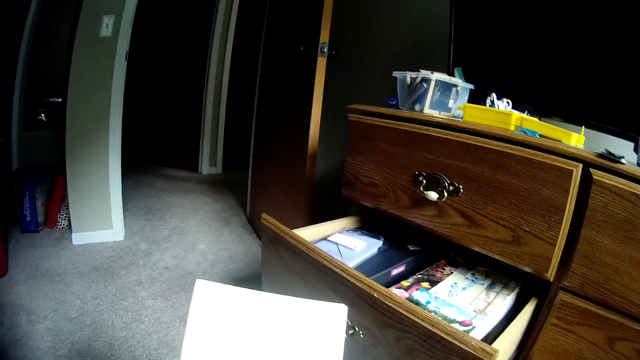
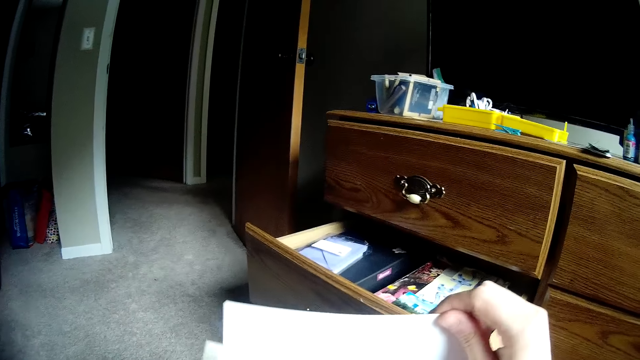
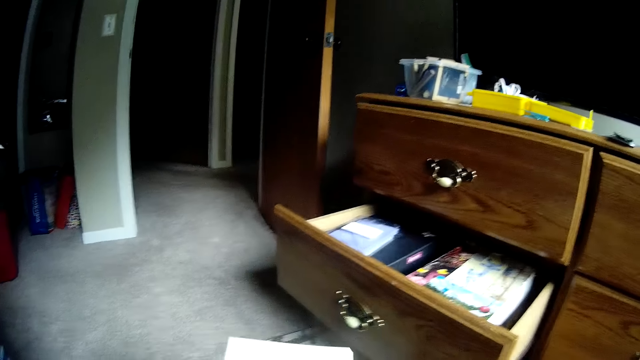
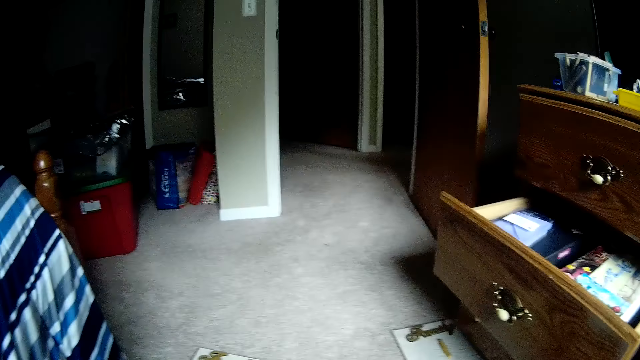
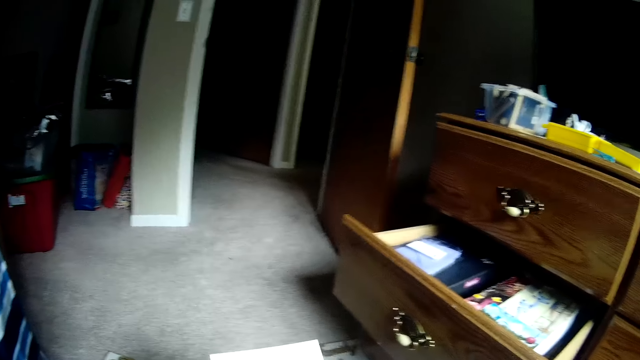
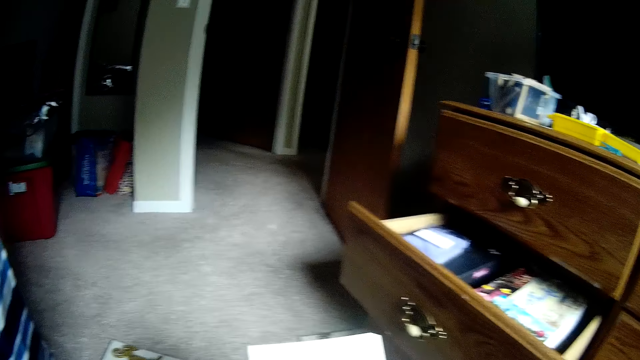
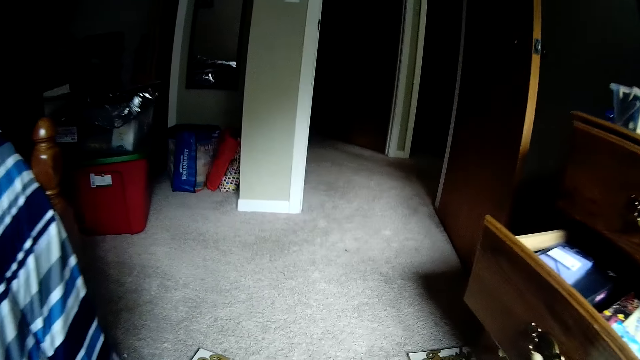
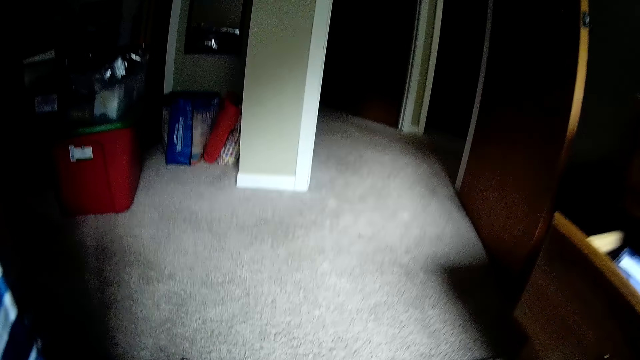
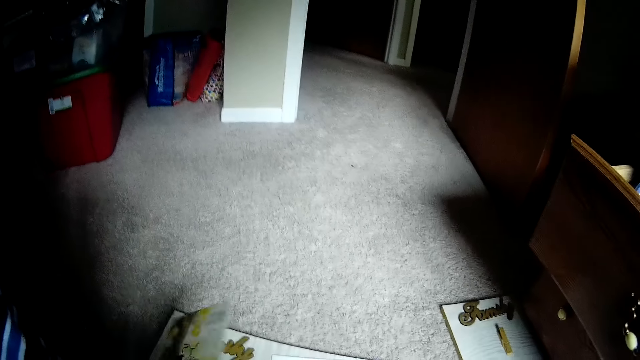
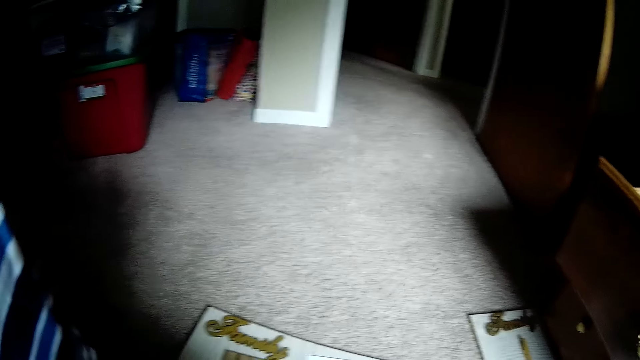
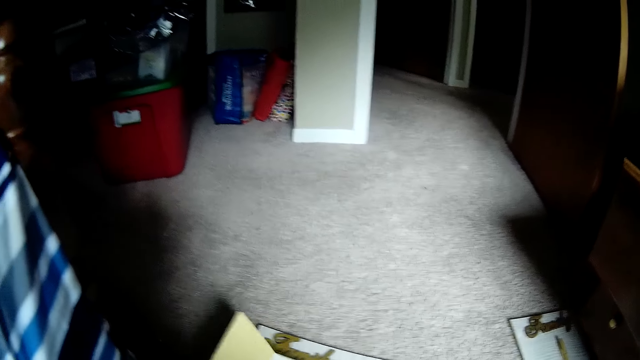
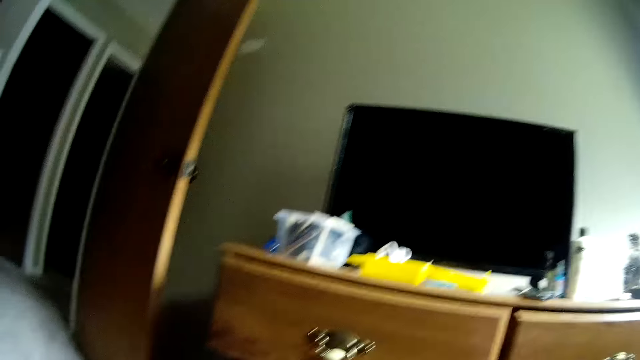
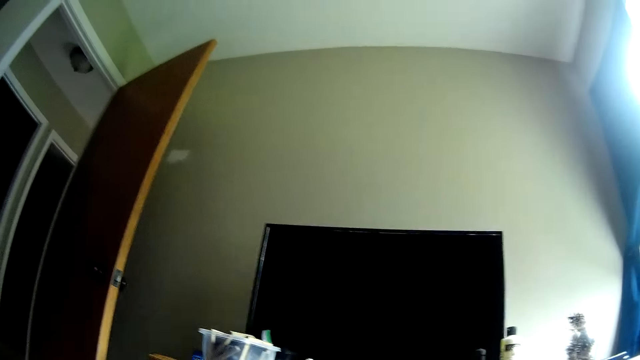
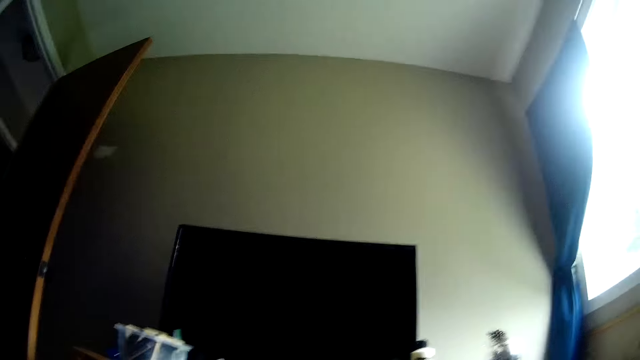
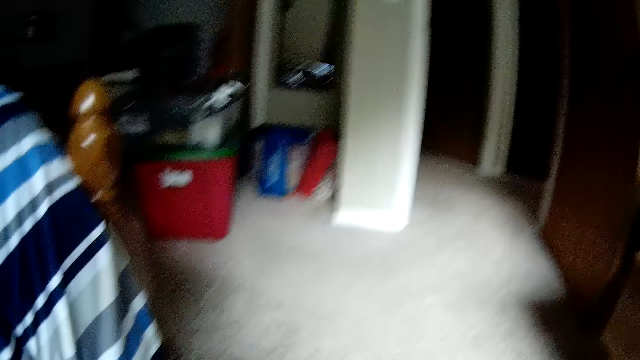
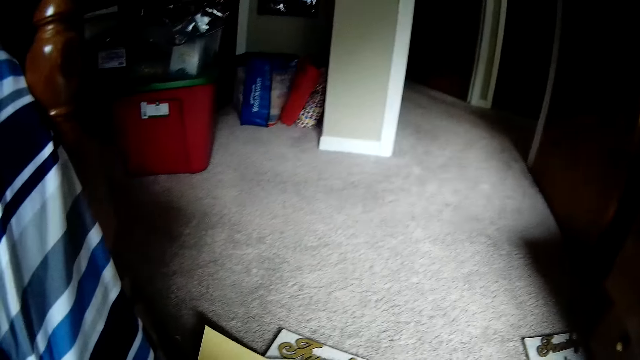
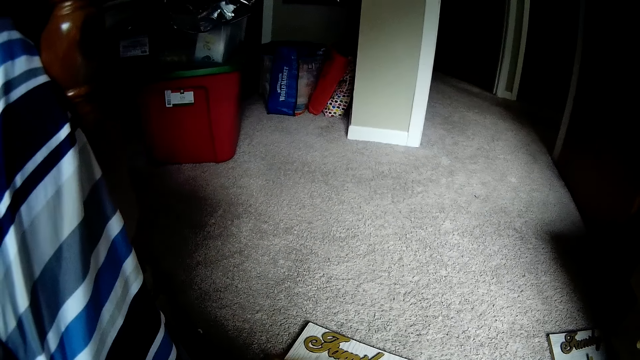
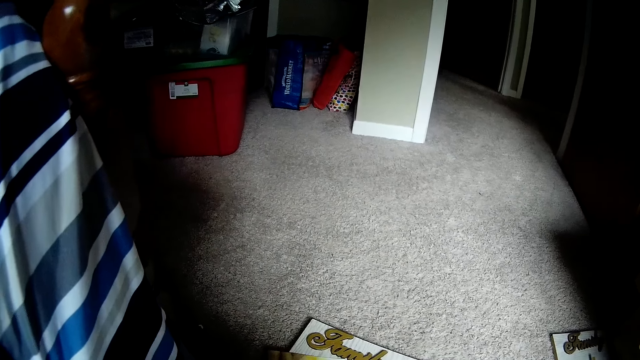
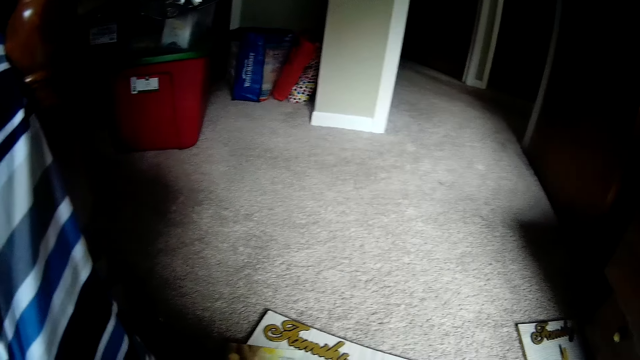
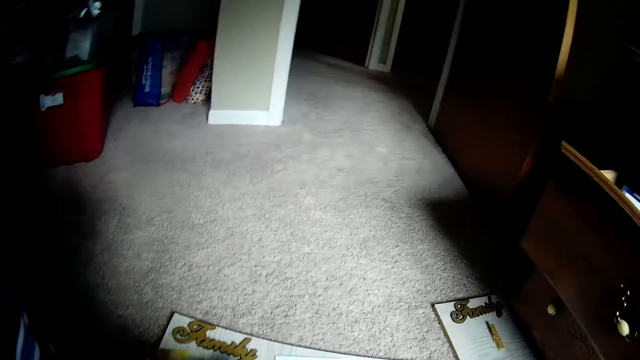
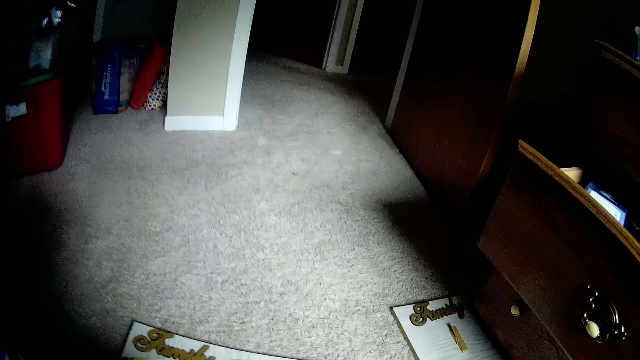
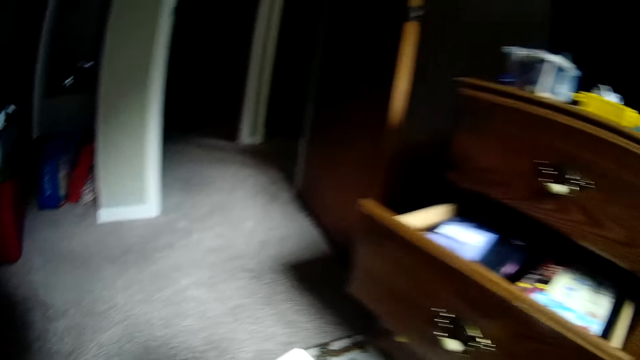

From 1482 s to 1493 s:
The camera wearer checks the papers on the floor. They look around the room. They pick up the sticker paper.

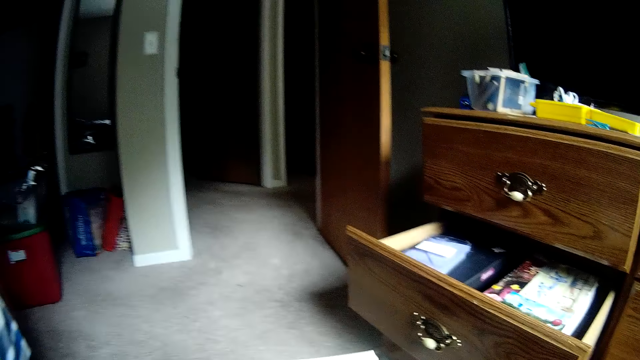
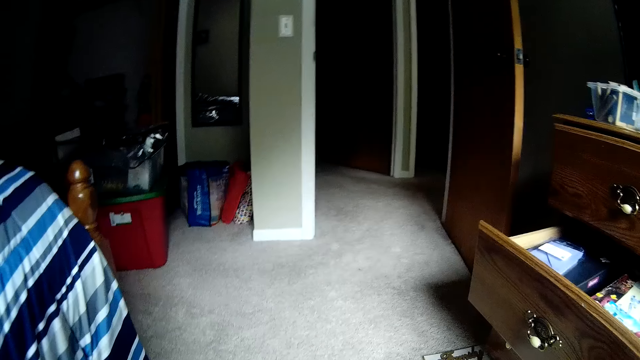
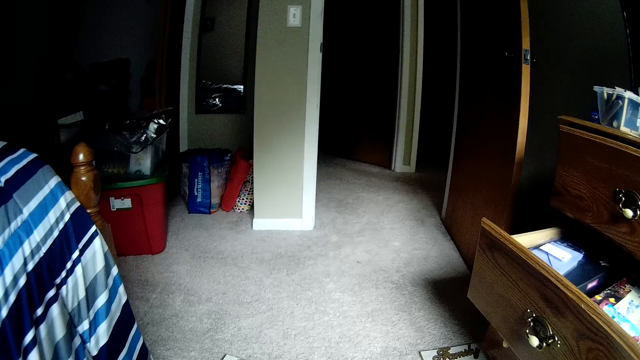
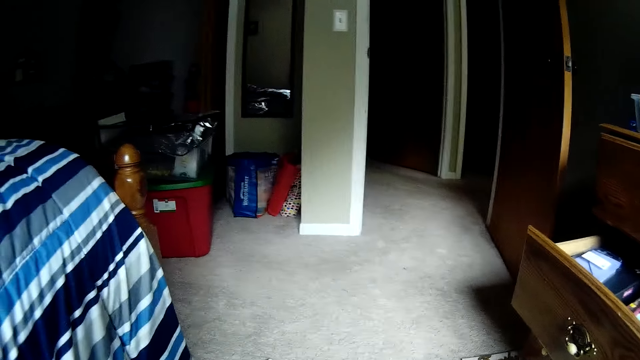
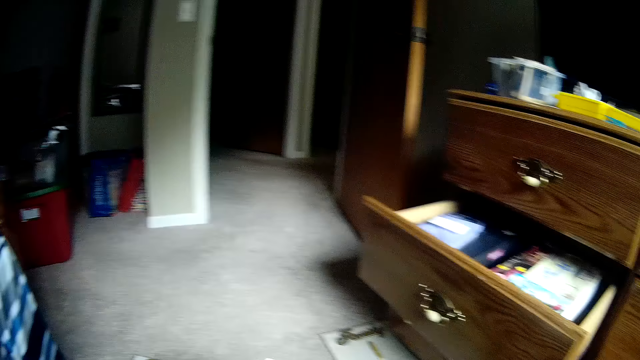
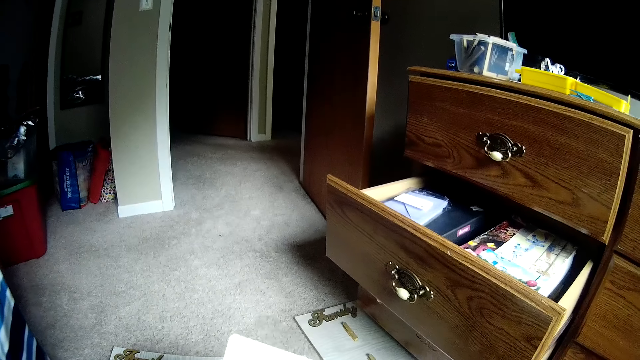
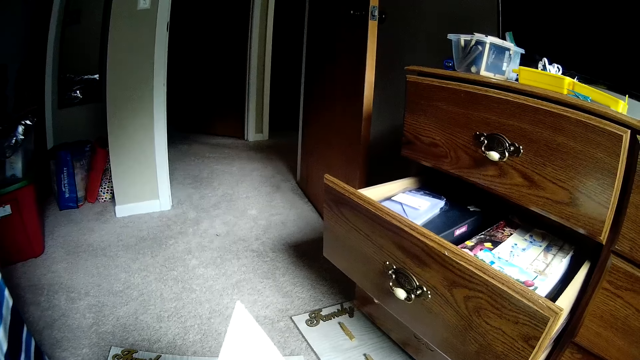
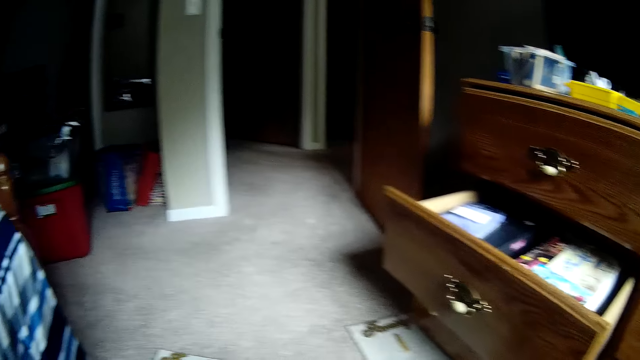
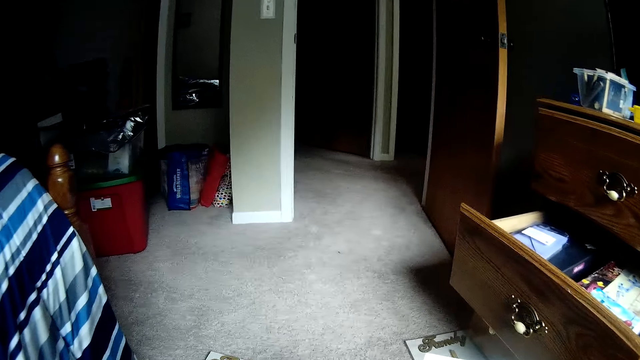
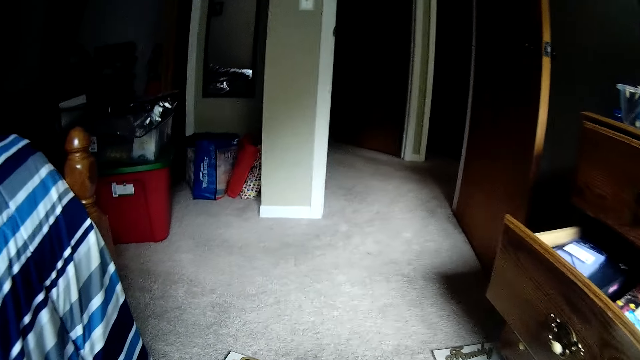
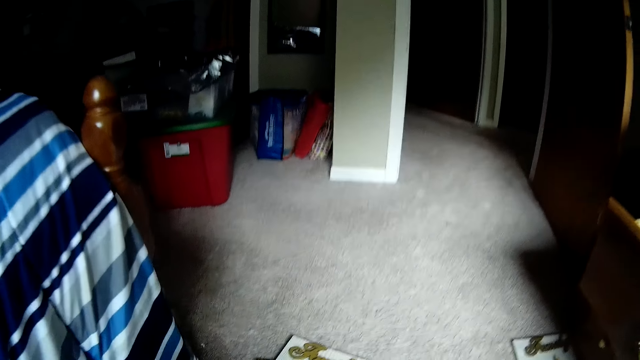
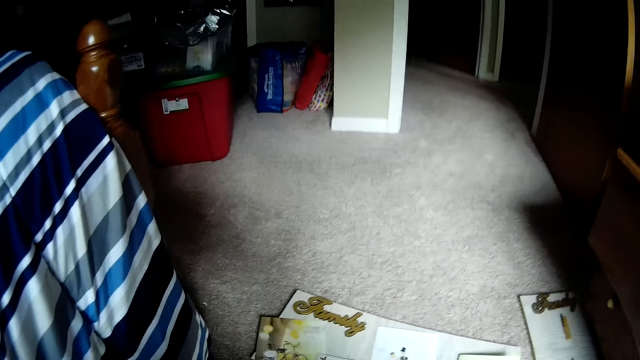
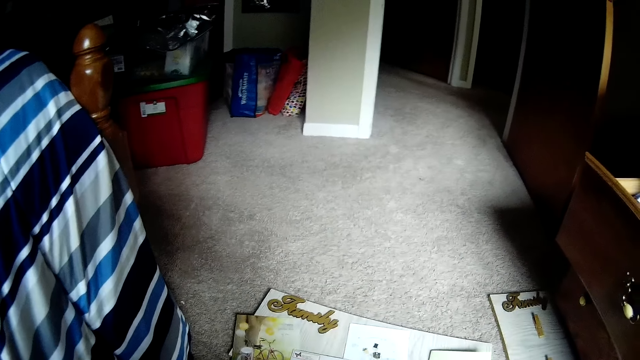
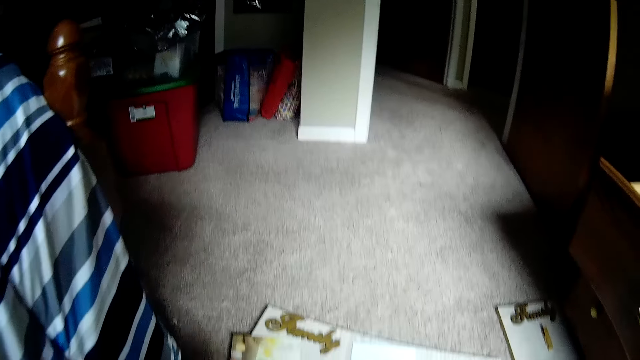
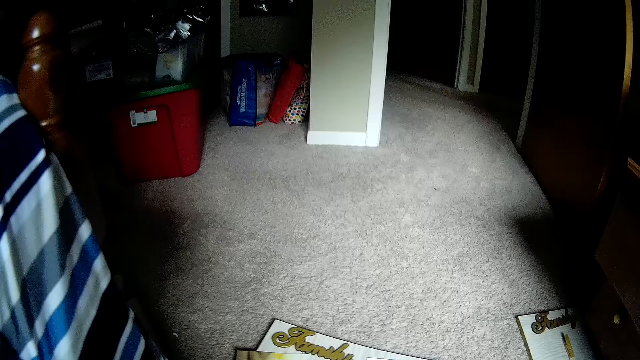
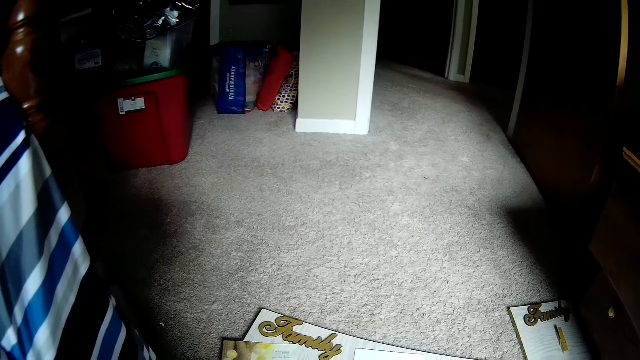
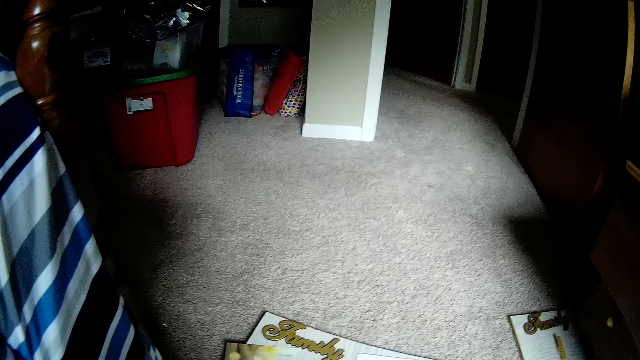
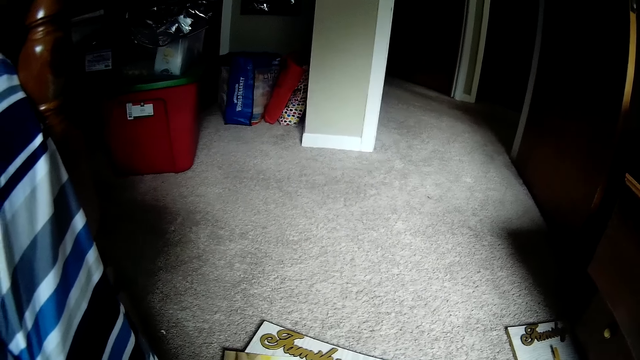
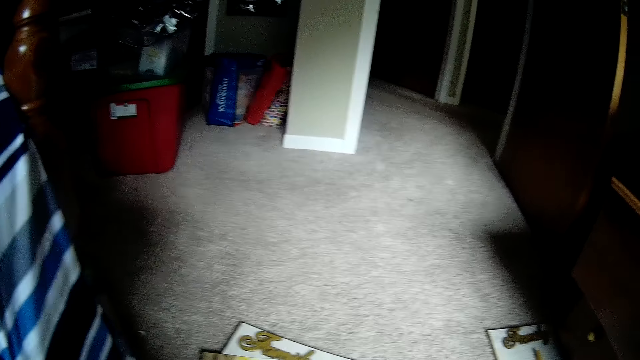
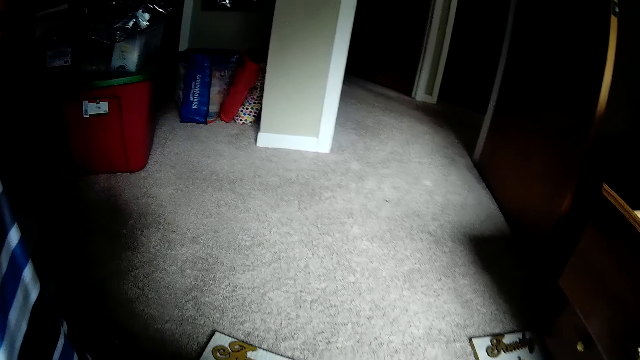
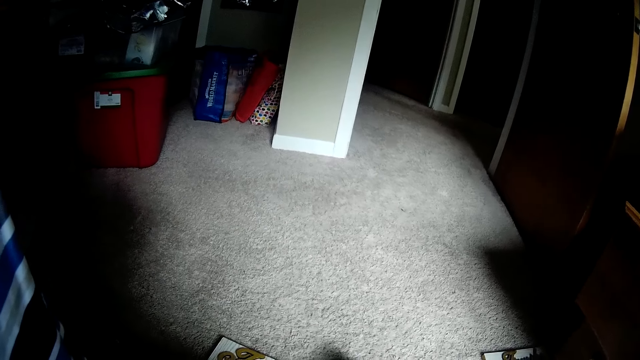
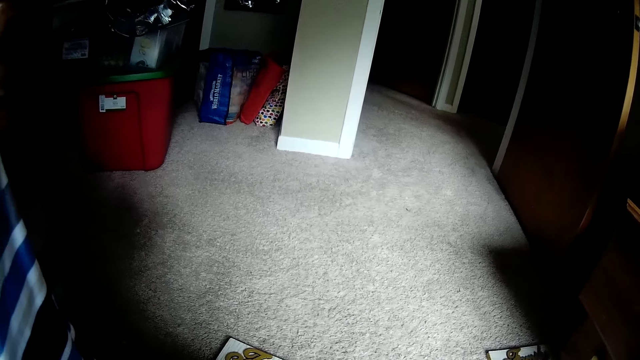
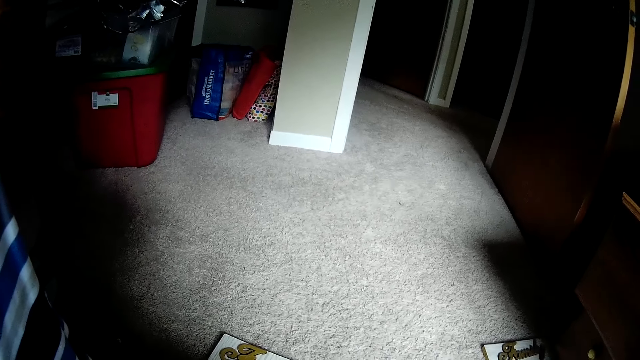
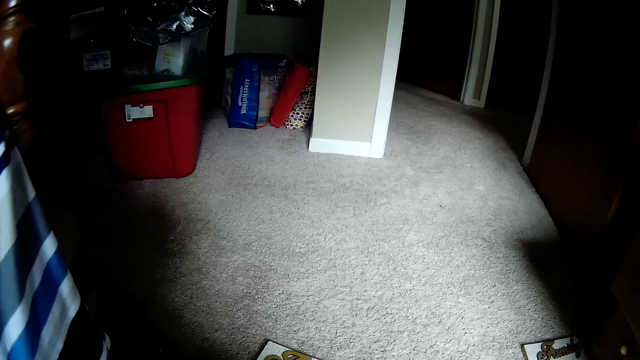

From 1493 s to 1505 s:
The camera wearer looks around the house. They look at the sticker paper.
